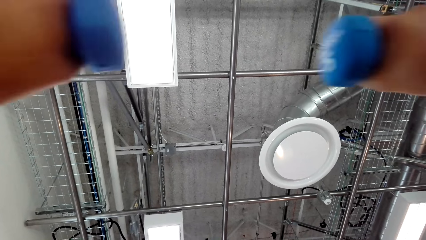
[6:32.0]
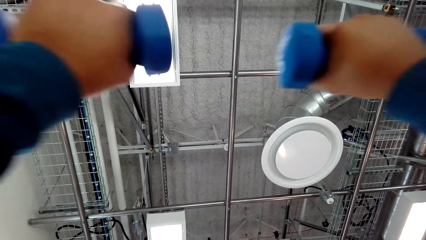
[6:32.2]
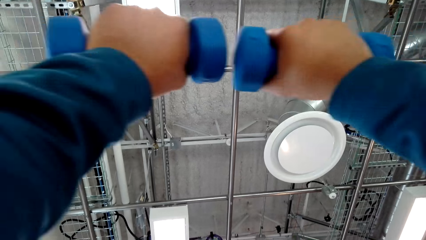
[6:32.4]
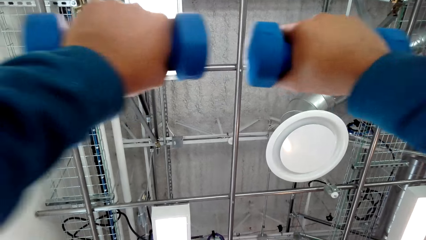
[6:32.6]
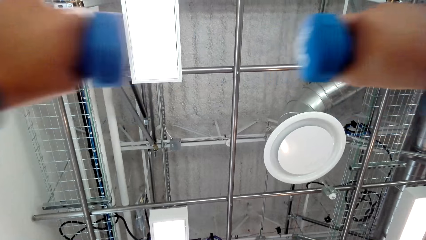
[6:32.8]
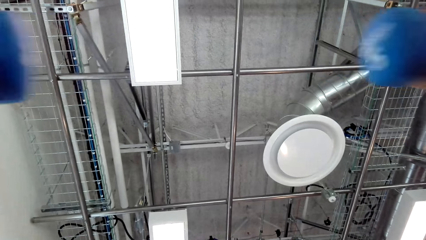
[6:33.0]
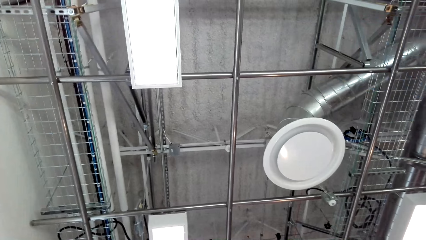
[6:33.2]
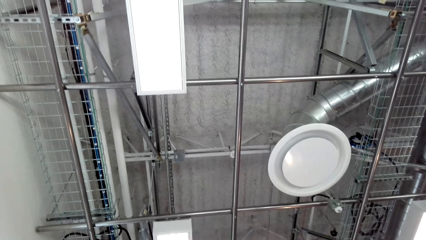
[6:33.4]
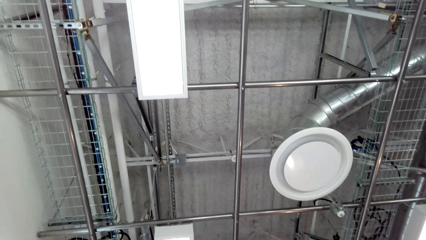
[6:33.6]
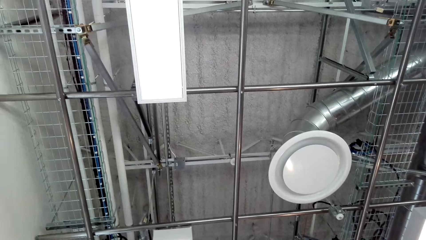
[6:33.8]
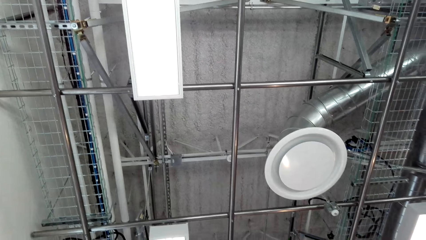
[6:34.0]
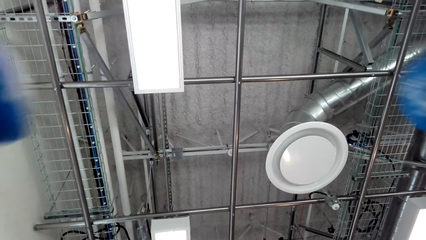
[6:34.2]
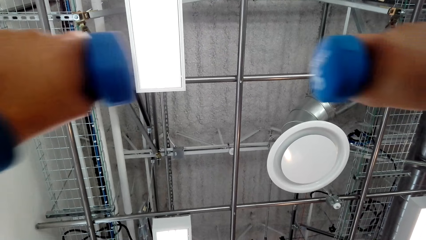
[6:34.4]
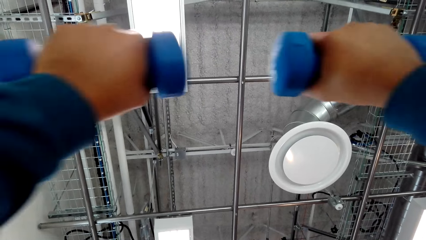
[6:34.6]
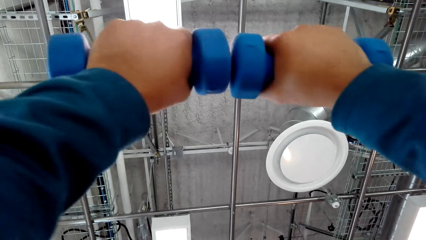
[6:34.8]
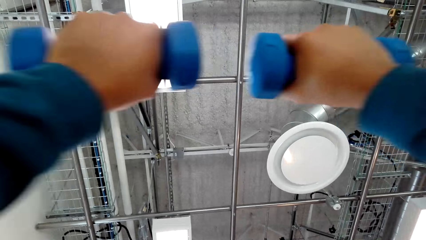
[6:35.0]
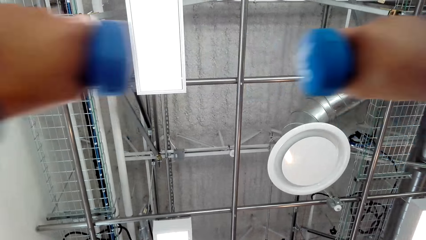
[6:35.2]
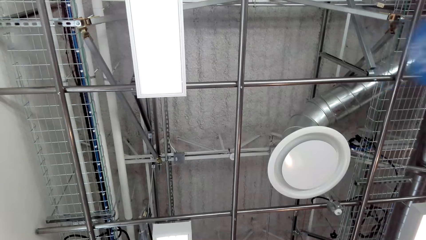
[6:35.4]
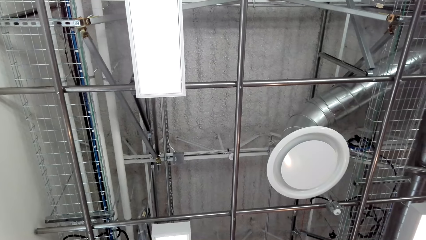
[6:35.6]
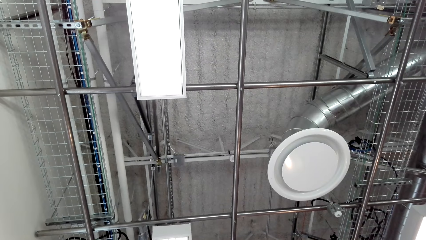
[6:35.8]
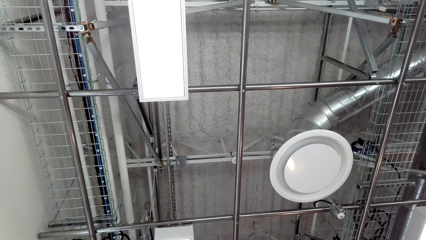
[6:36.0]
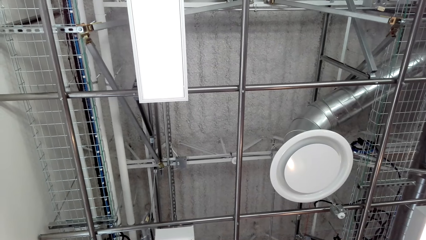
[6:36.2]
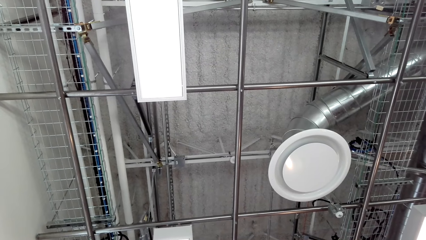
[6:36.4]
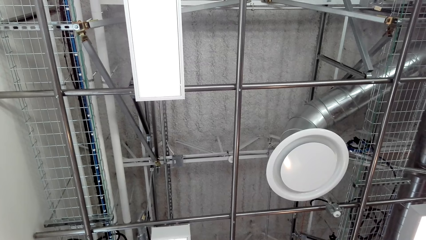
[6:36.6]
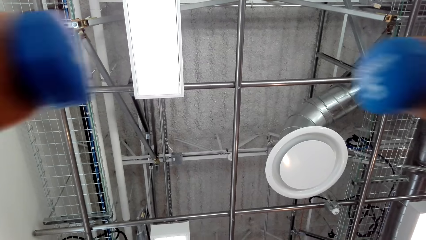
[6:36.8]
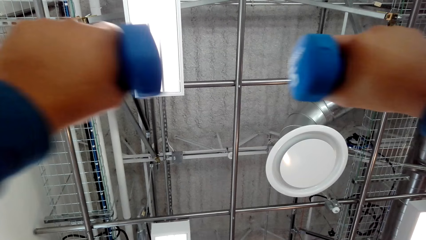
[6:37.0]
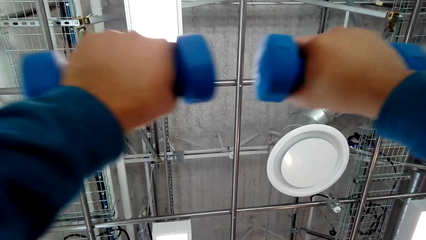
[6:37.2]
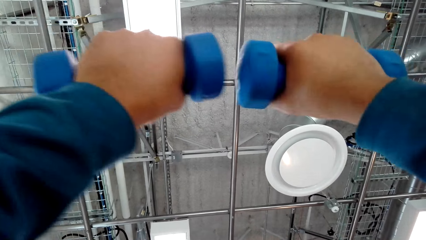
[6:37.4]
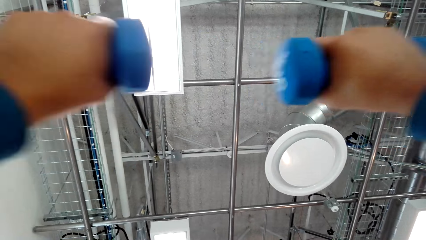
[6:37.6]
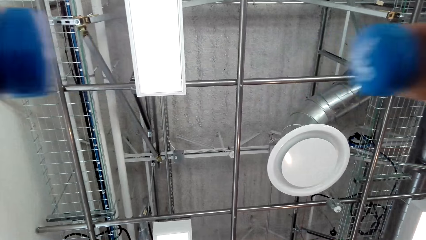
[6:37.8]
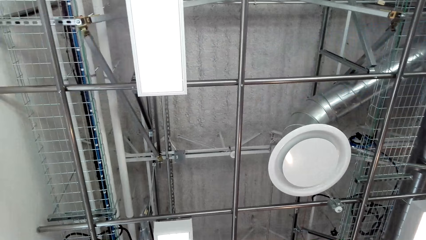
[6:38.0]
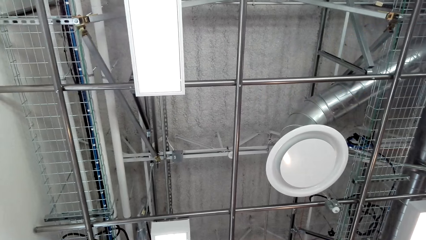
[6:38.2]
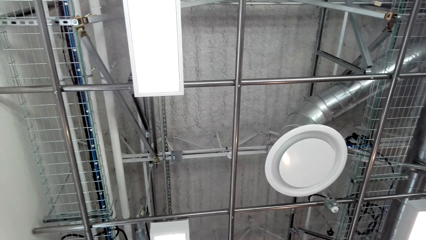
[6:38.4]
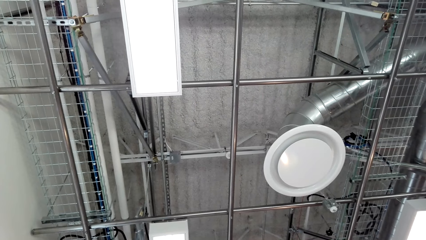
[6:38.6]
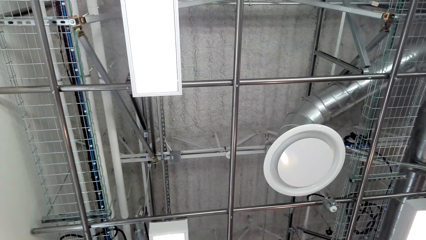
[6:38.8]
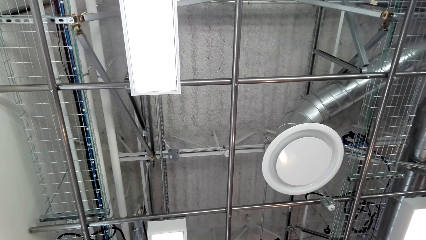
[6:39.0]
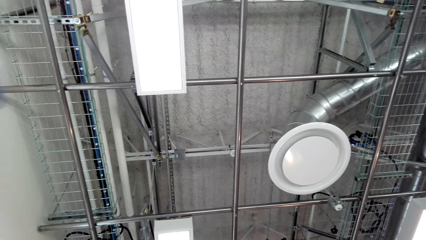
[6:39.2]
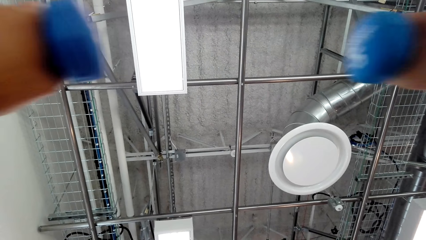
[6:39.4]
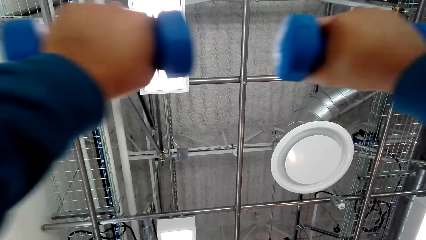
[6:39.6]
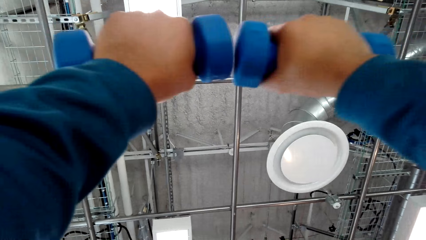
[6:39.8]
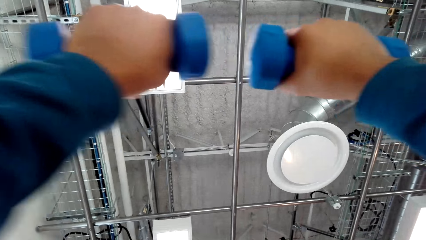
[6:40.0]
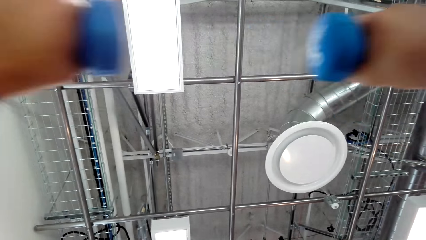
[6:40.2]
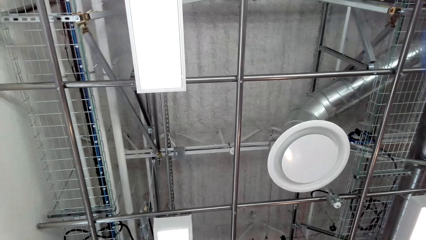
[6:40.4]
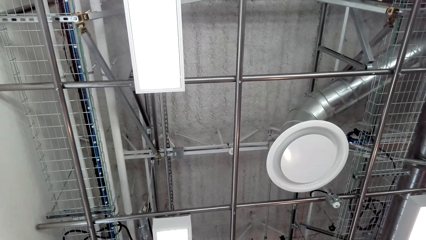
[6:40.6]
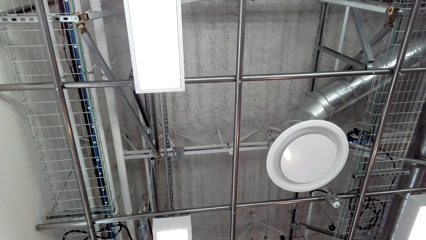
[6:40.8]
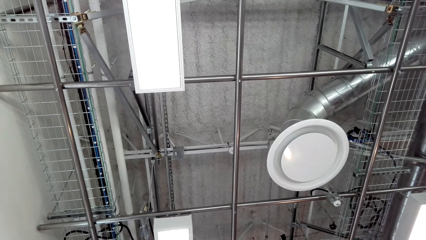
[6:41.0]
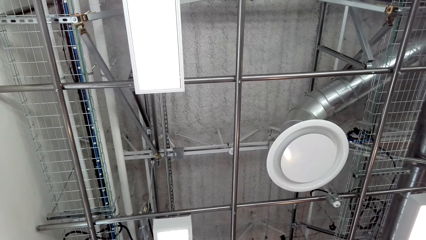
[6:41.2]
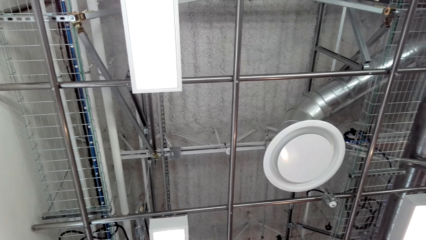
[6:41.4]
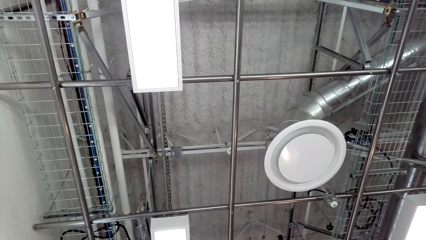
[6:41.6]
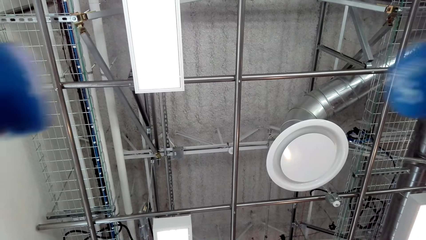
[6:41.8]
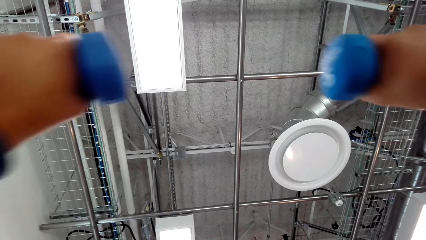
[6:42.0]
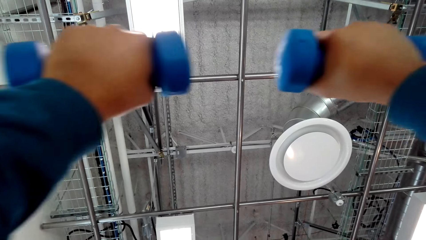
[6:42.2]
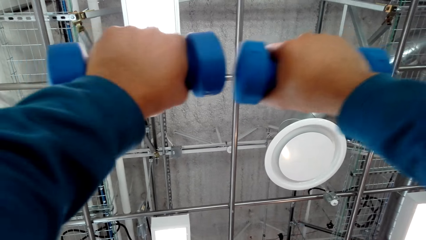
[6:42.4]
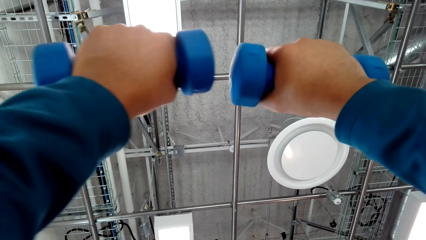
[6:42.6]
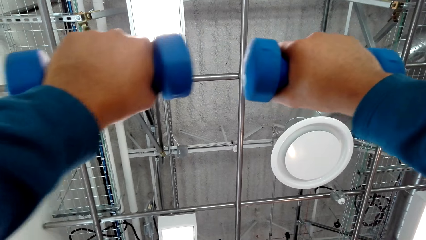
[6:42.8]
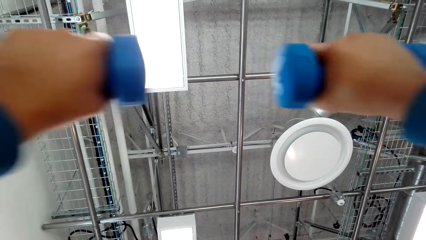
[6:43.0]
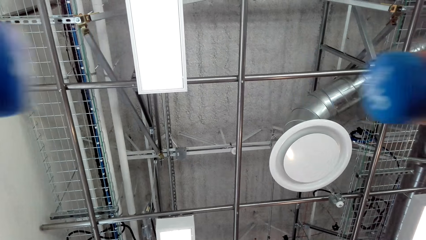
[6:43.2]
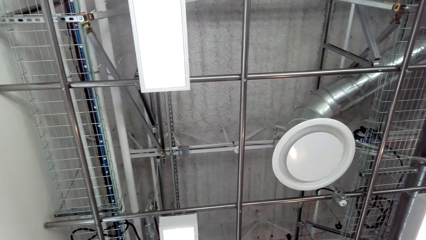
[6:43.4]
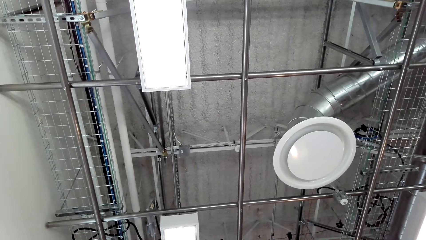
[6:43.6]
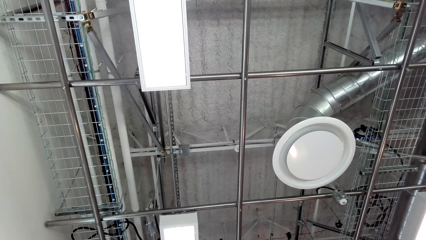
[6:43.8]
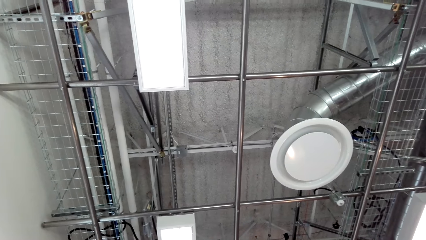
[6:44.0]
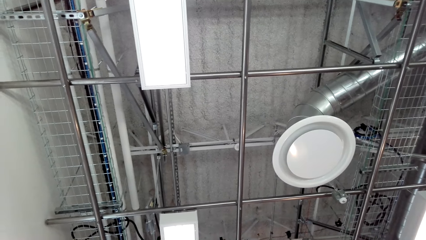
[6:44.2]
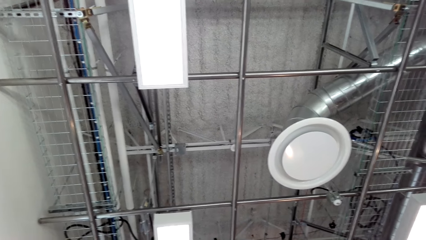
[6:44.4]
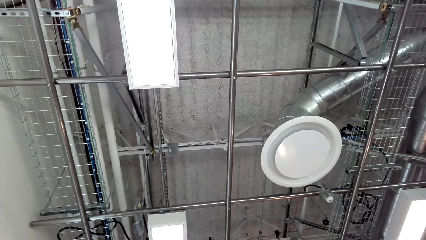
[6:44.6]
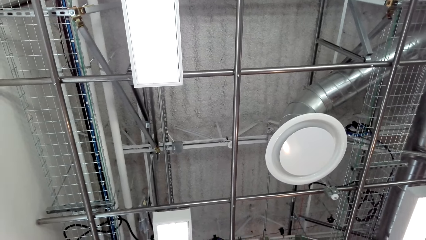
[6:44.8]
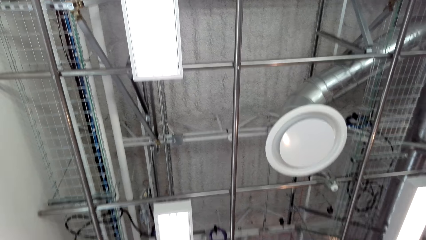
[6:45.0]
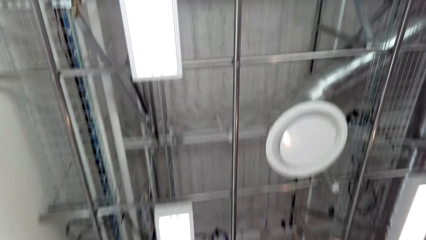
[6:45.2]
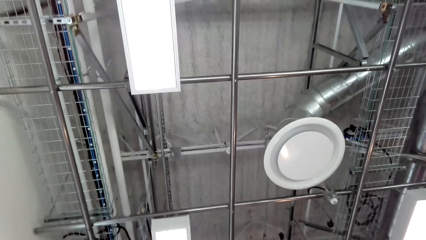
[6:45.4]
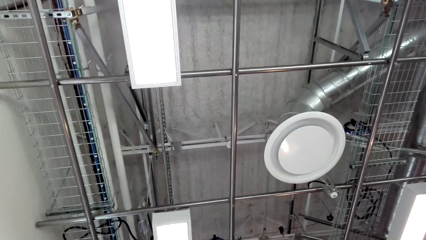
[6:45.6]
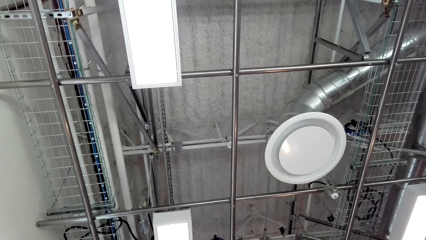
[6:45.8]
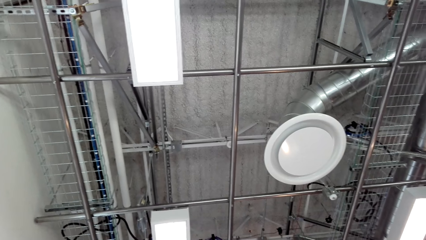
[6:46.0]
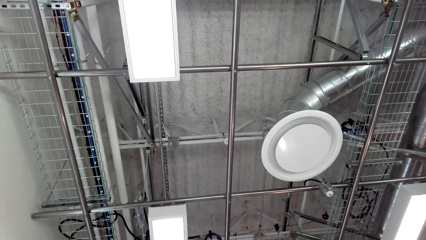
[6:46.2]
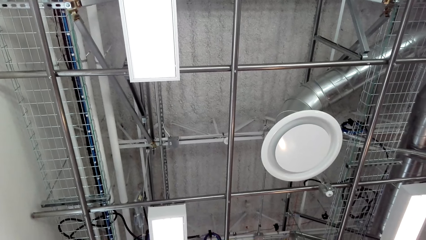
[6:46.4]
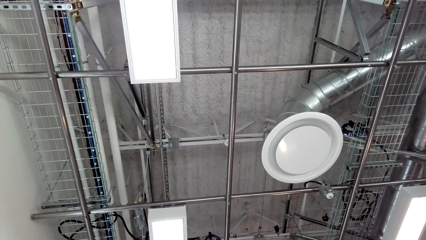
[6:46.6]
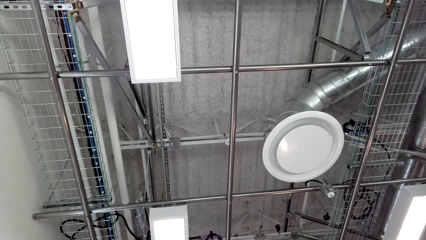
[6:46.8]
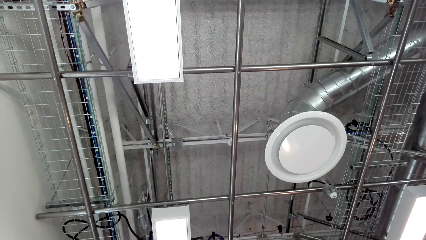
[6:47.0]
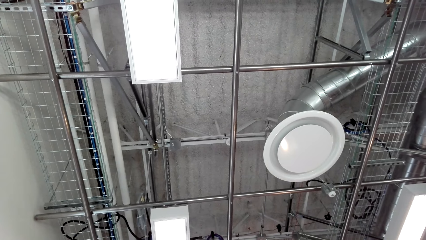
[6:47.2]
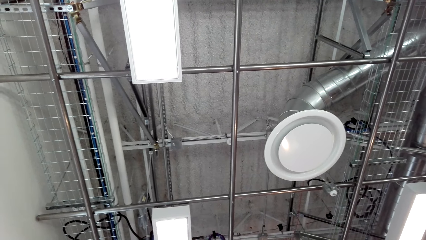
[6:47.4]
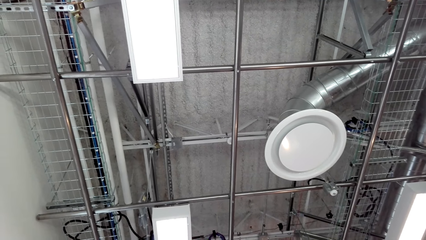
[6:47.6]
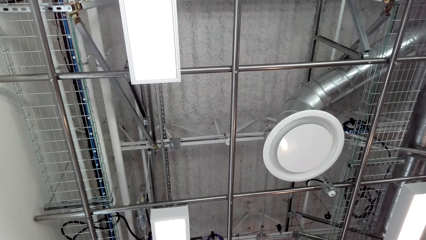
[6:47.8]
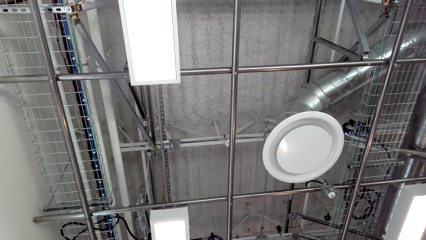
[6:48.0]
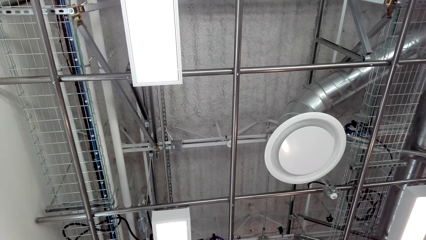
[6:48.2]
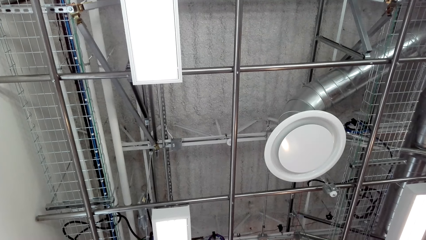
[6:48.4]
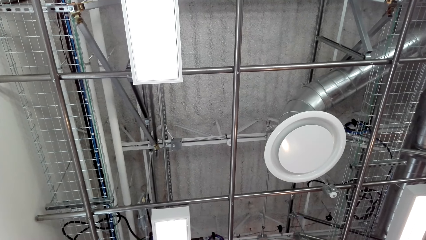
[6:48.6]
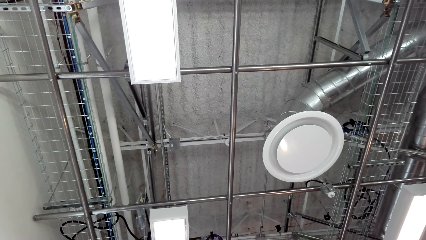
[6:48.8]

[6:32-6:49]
The camera wearer looks at the ceiling.
